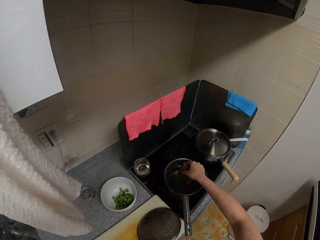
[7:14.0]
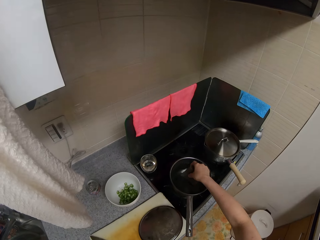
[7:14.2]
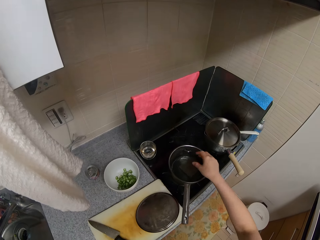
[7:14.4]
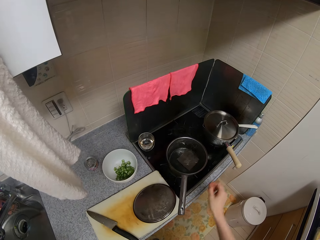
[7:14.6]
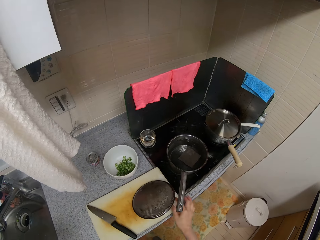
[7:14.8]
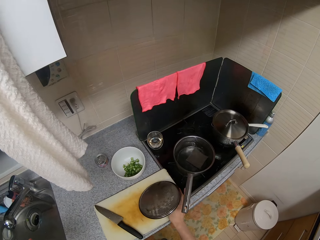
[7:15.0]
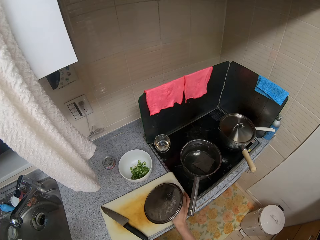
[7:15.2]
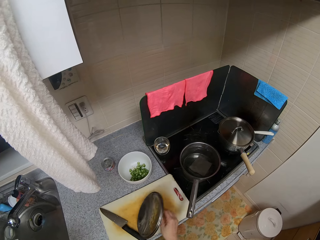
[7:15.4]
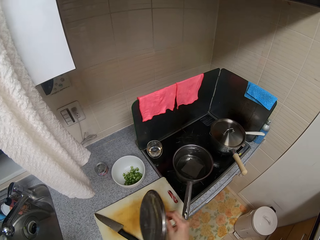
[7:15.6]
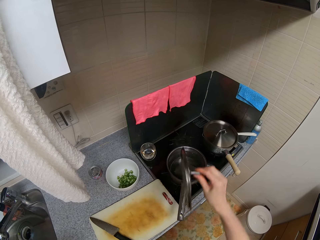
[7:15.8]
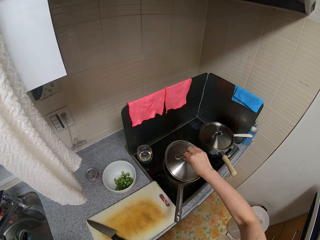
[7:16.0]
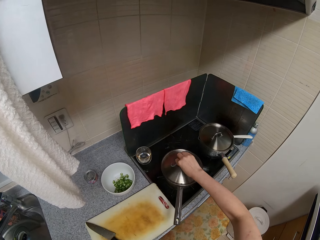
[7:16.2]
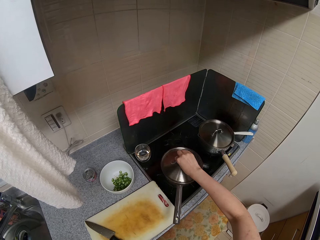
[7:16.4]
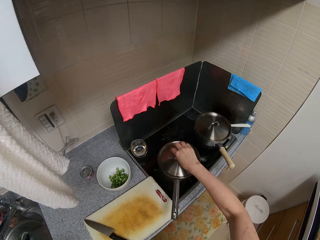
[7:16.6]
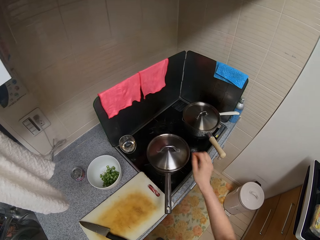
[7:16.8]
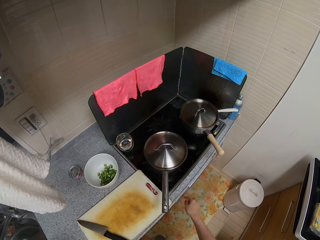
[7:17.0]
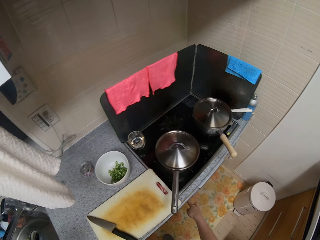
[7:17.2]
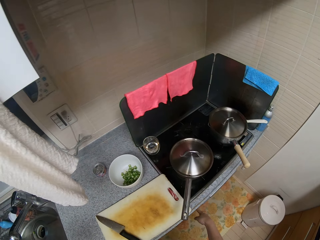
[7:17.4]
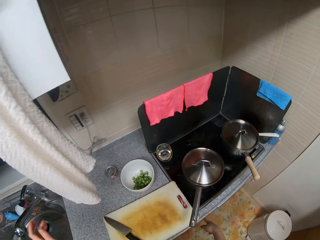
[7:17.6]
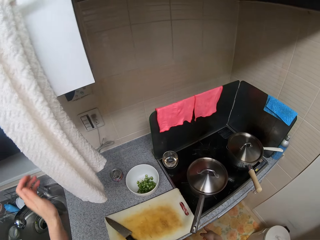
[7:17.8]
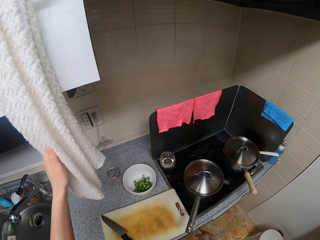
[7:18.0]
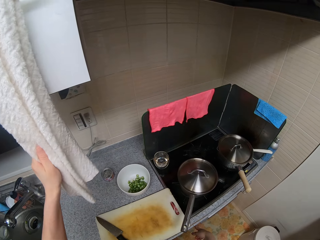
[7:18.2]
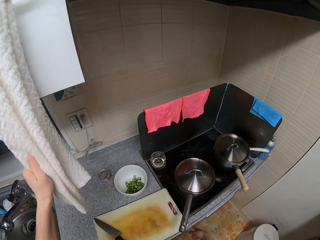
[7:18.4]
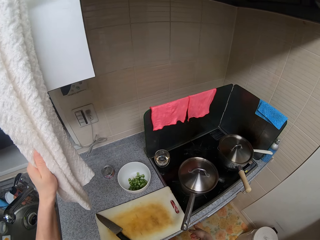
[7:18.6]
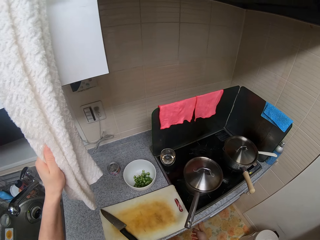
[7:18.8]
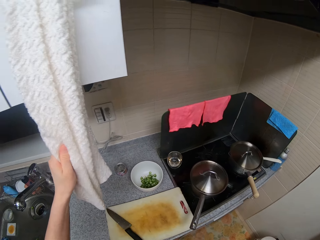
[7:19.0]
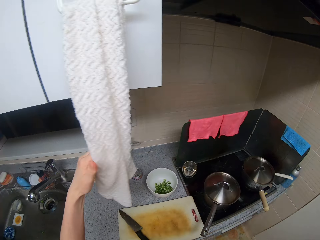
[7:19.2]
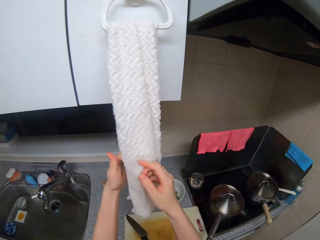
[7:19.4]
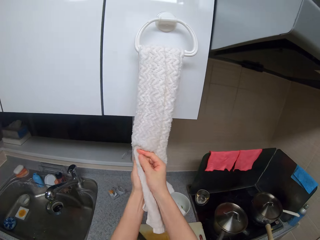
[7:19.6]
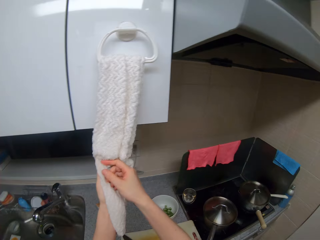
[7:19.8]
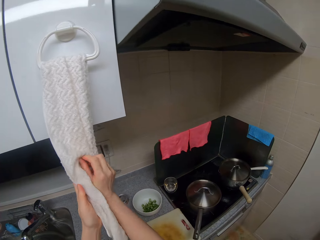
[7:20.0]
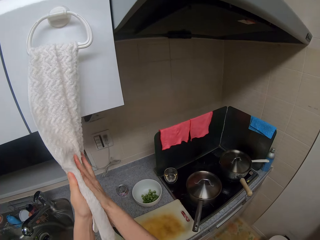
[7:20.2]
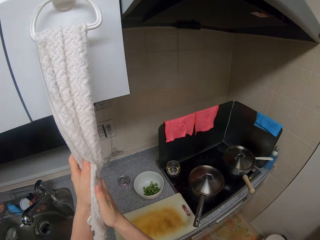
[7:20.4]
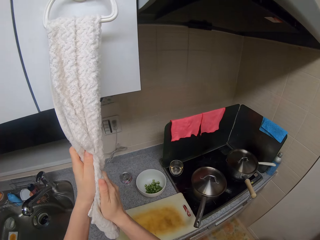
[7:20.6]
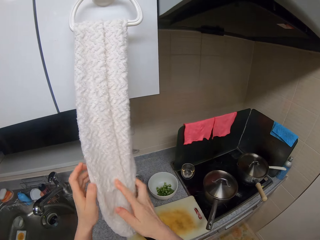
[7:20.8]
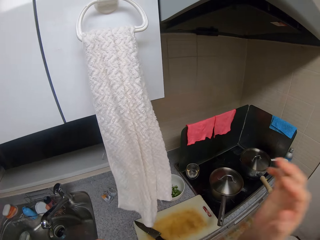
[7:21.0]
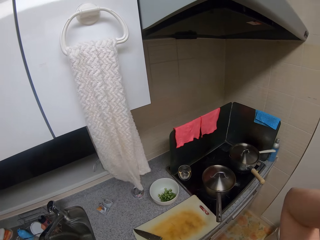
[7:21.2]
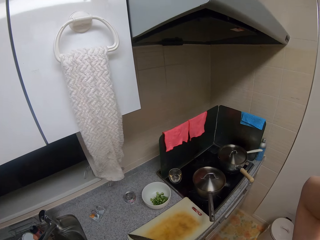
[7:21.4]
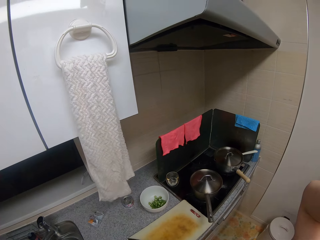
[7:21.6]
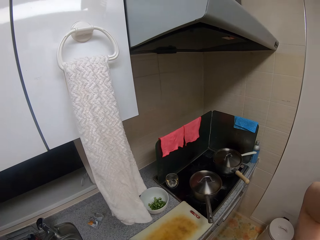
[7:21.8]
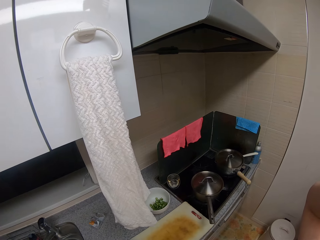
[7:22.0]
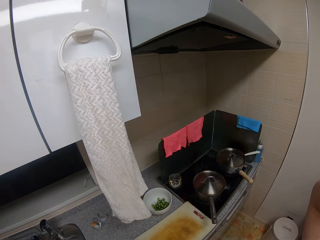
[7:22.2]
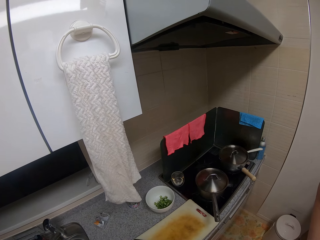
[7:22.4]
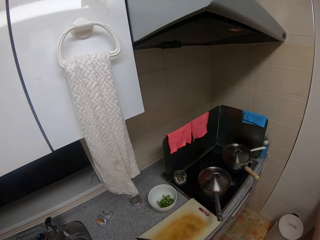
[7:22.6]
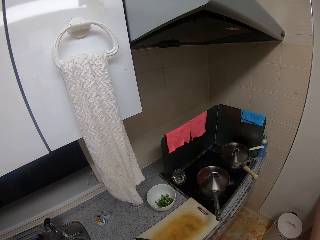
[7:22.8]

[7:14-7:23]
The camera wearer drops the liver in the pot. He picks up the lid of the pot on the chopping board with his right hand. He covers the pot with its lid. He presses a button on the cooker with his right index finger. He holds the towel with his left hand. He dries both hands with the kitchen towel. He adjusts the camera.
